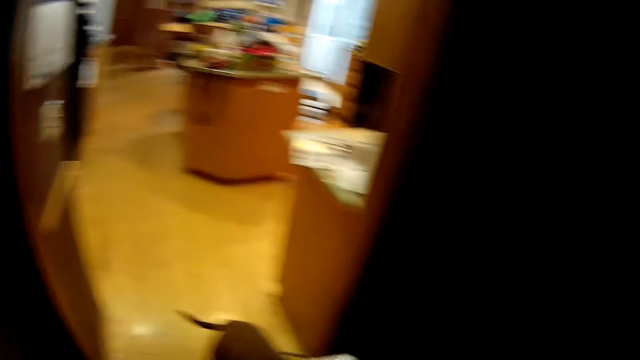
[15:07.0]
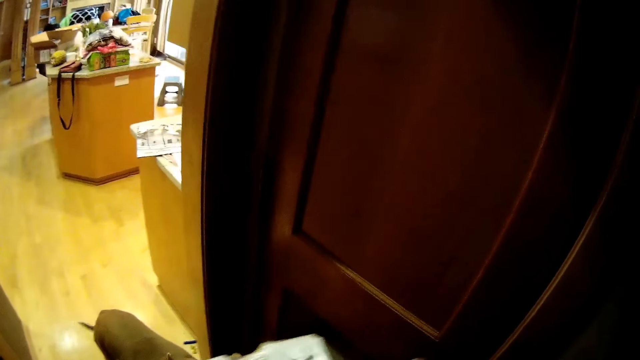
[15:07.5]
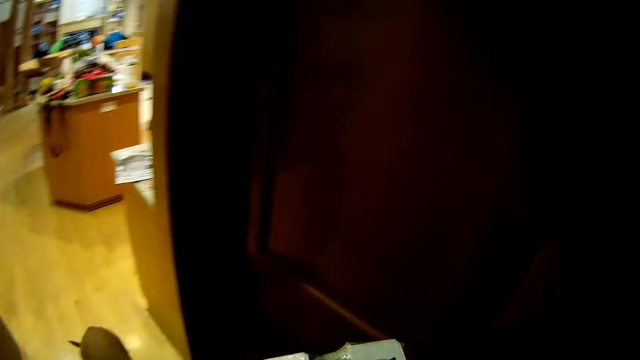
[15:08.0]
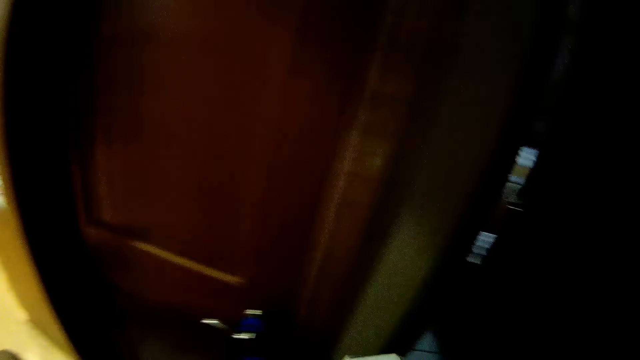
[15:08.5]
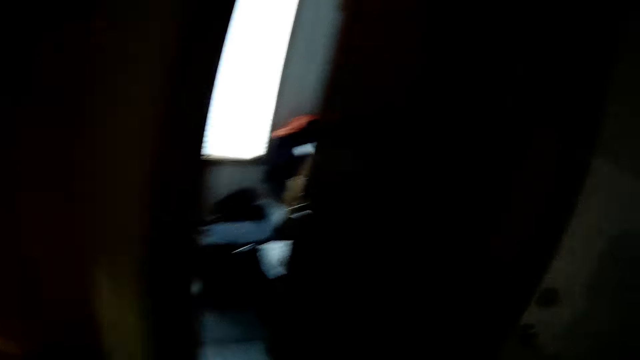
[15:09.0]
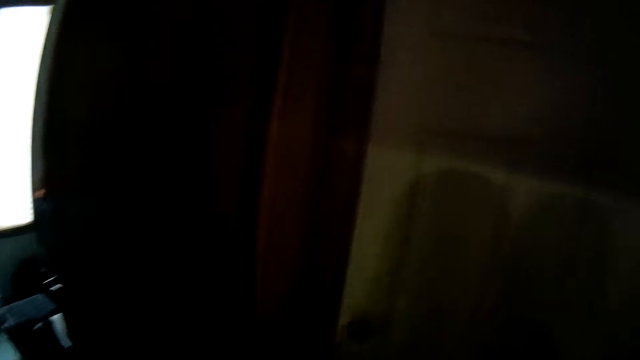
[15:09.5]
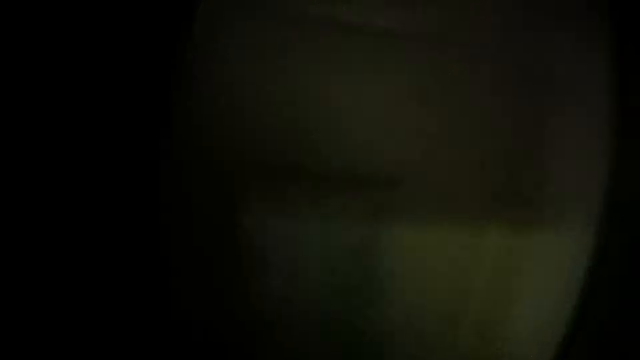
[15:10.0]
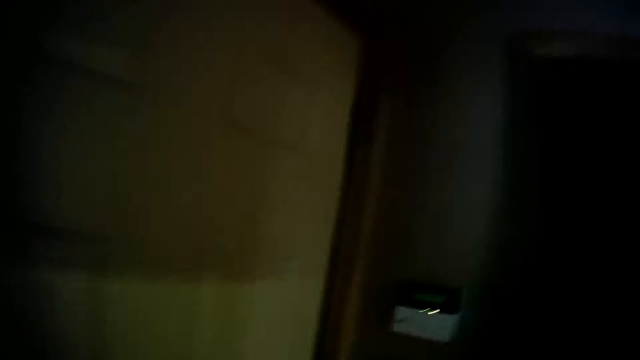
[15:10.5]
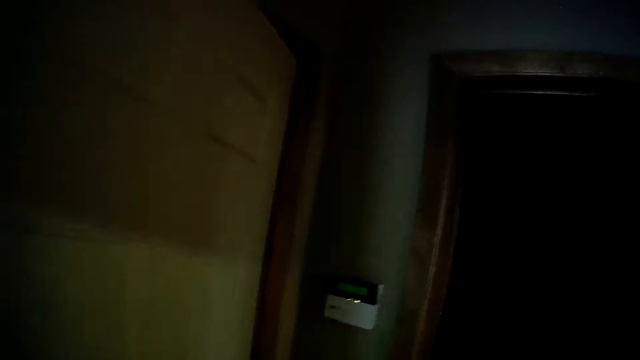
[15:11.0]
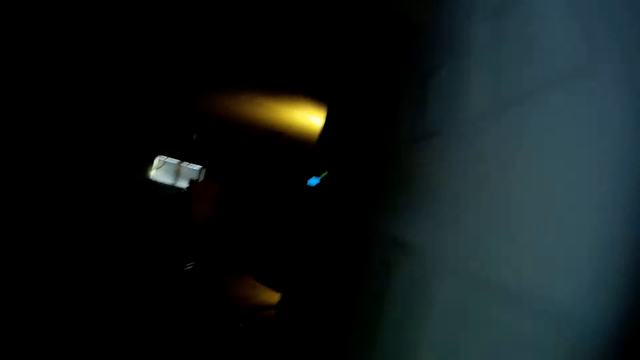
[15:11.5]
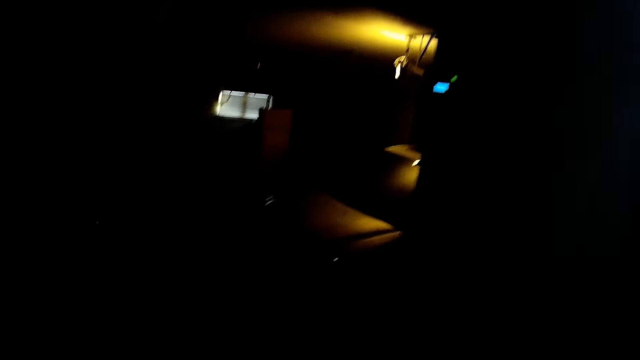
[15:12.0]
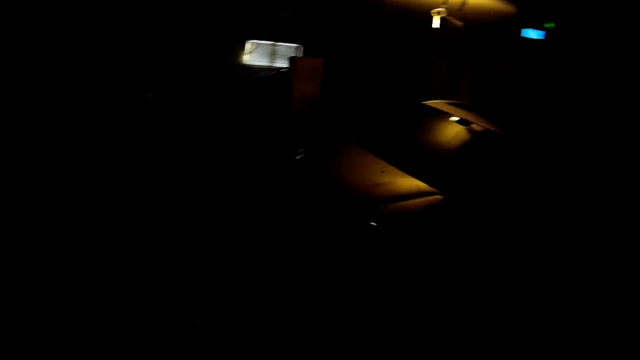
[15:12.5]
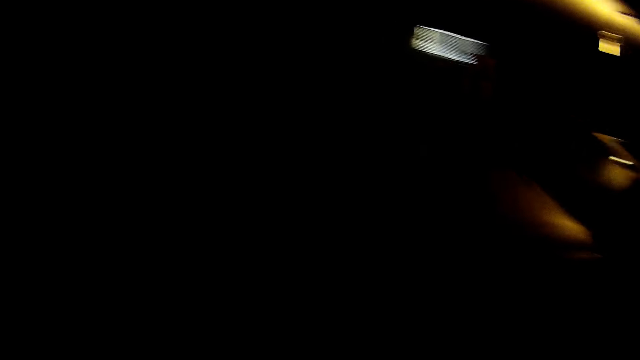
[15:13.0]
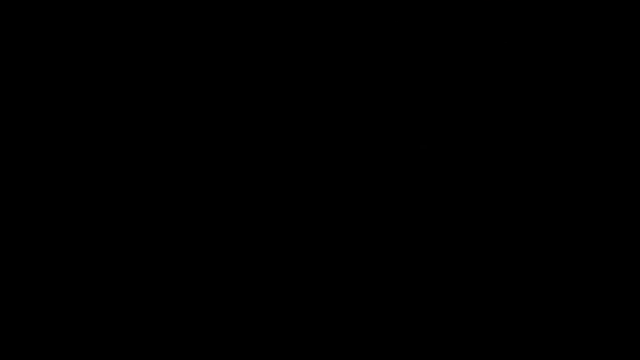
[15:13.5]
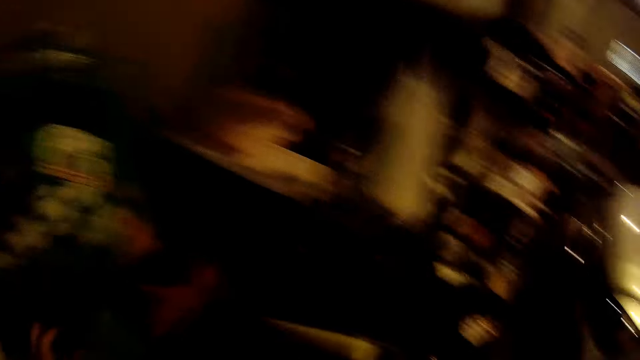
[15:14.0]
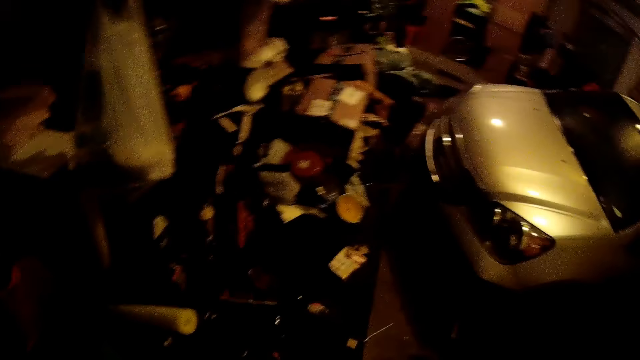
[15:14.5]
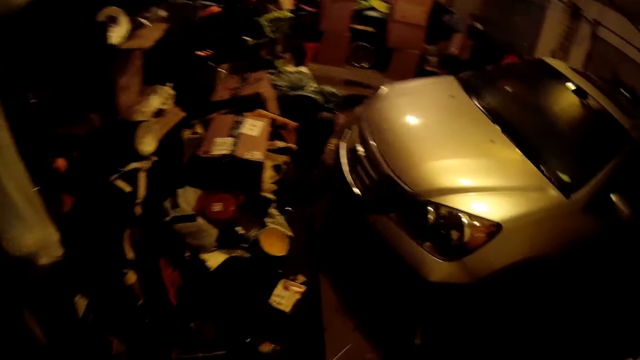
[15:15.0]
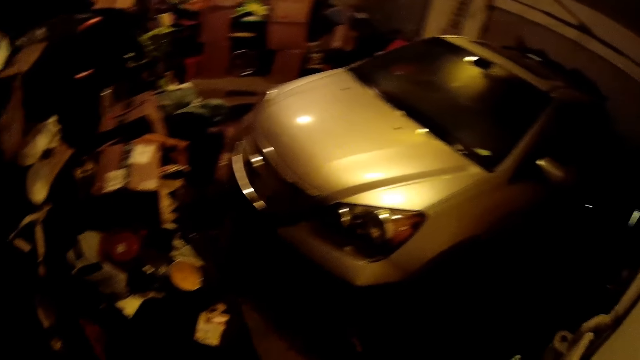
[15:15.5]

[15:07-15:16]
The camera wearer opens the door.

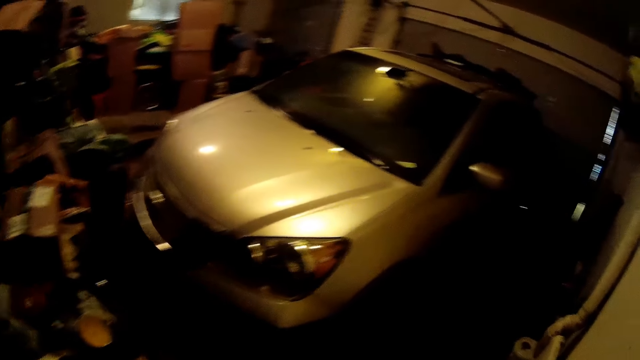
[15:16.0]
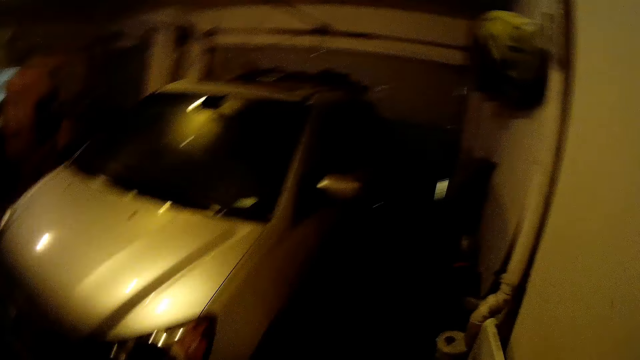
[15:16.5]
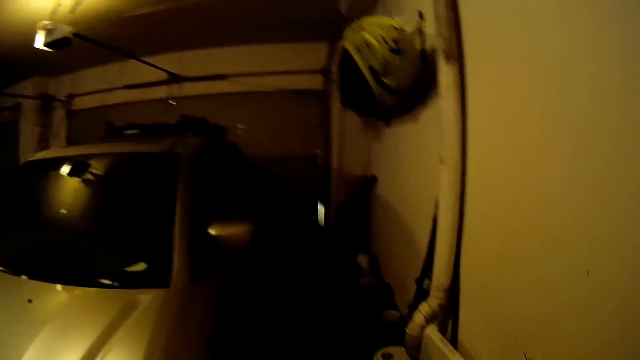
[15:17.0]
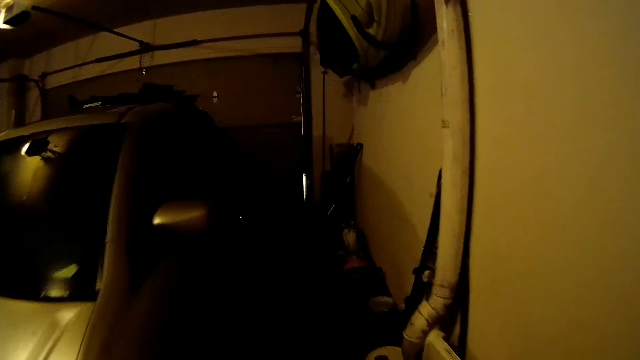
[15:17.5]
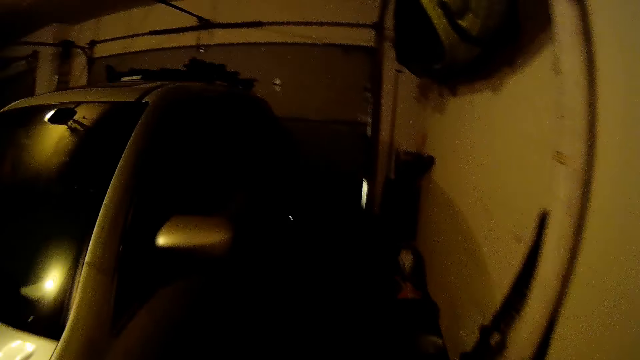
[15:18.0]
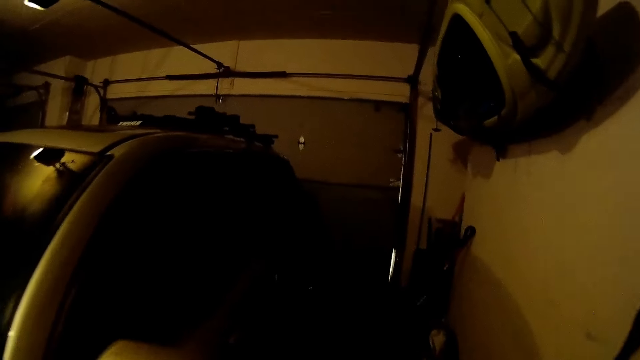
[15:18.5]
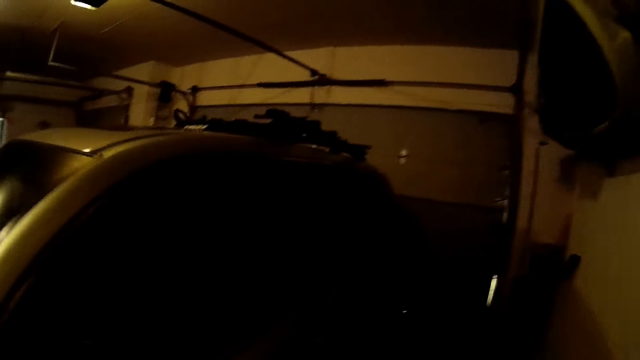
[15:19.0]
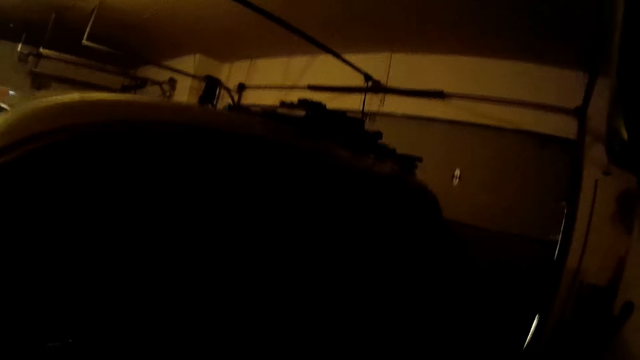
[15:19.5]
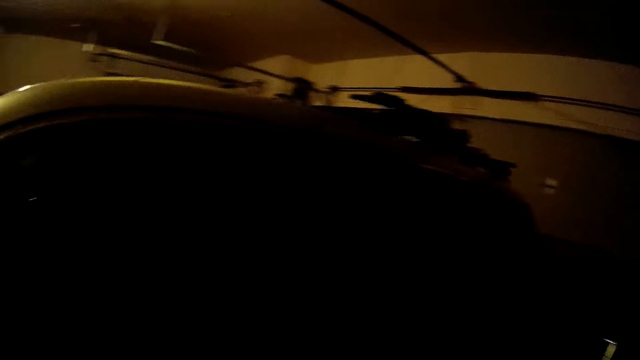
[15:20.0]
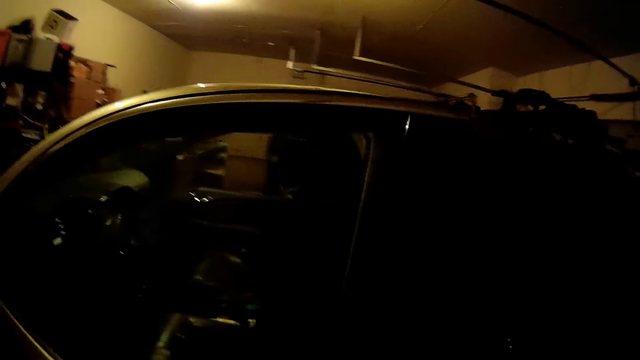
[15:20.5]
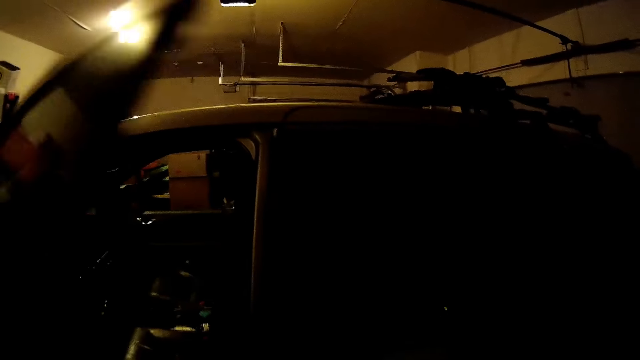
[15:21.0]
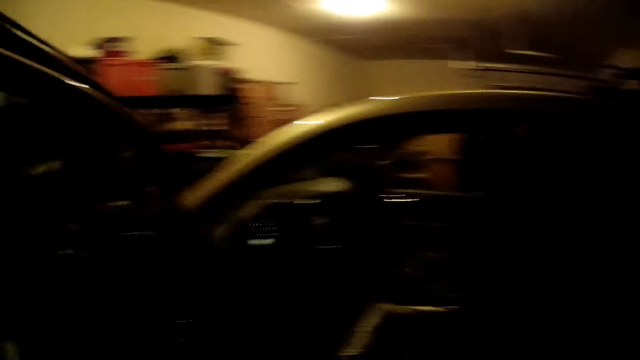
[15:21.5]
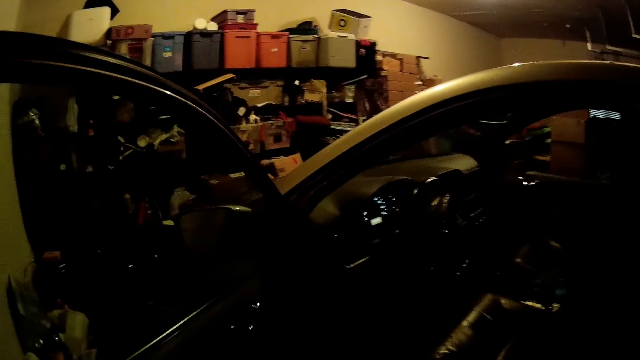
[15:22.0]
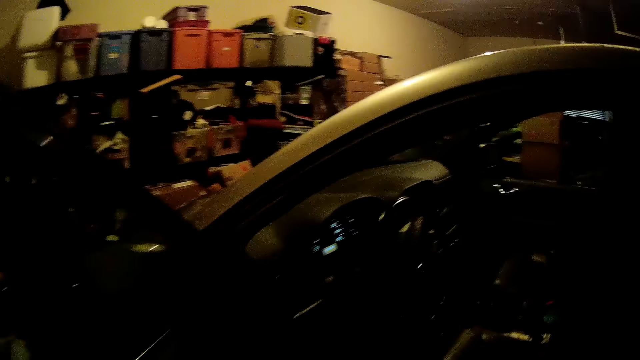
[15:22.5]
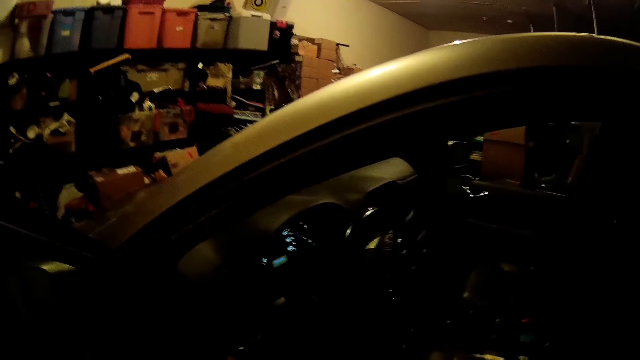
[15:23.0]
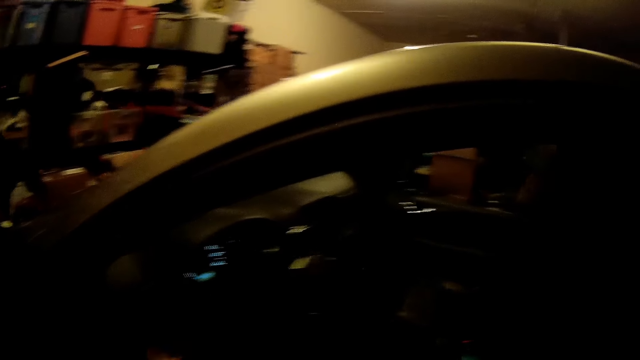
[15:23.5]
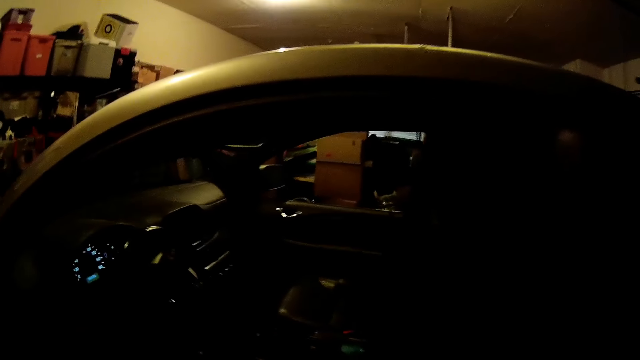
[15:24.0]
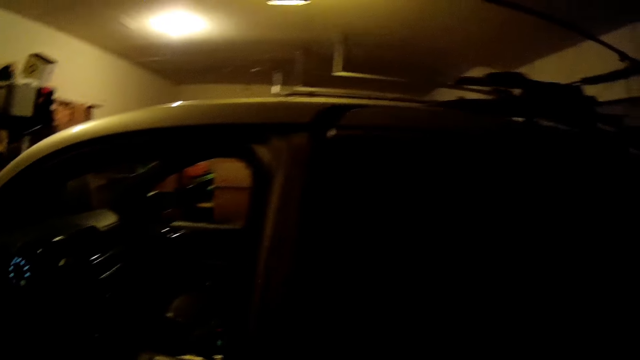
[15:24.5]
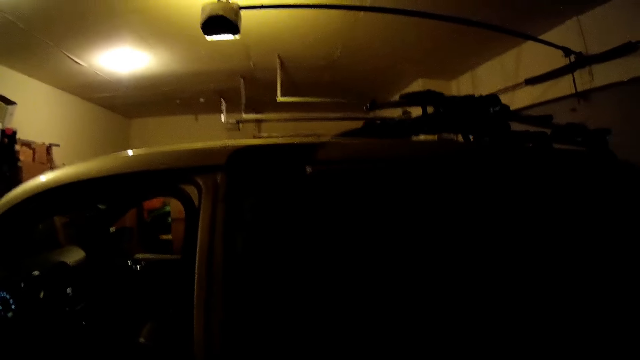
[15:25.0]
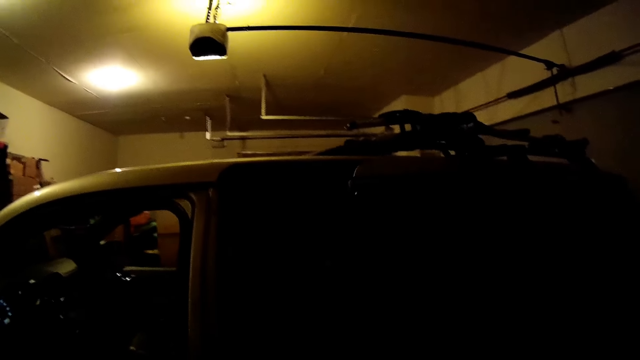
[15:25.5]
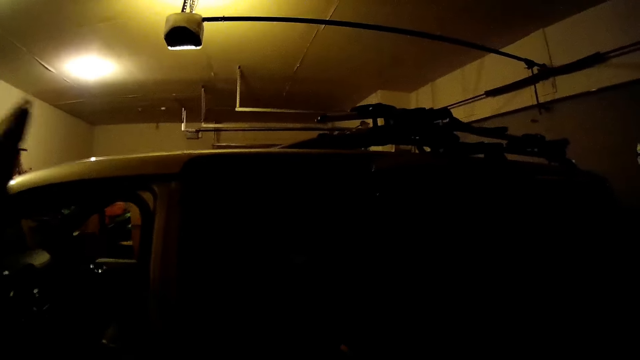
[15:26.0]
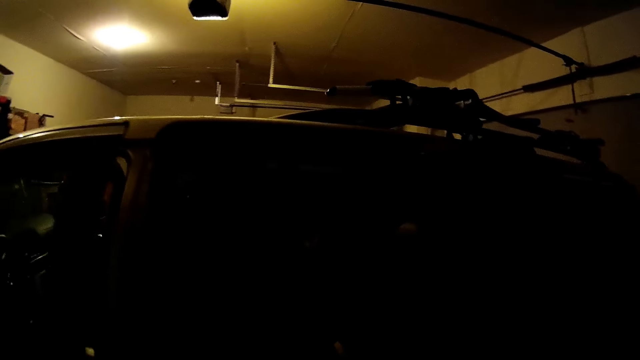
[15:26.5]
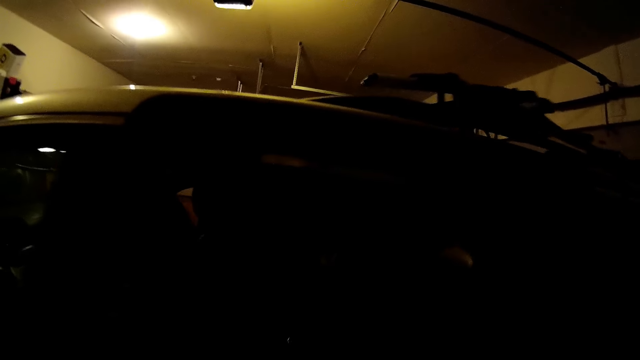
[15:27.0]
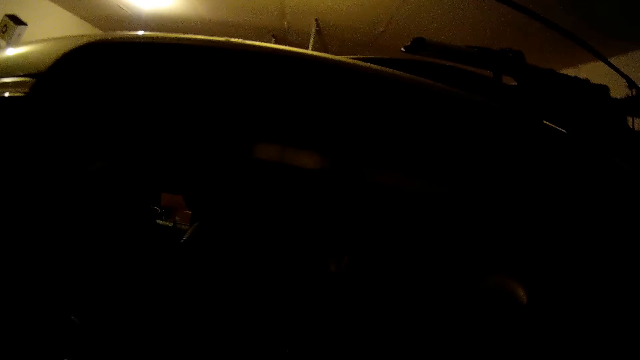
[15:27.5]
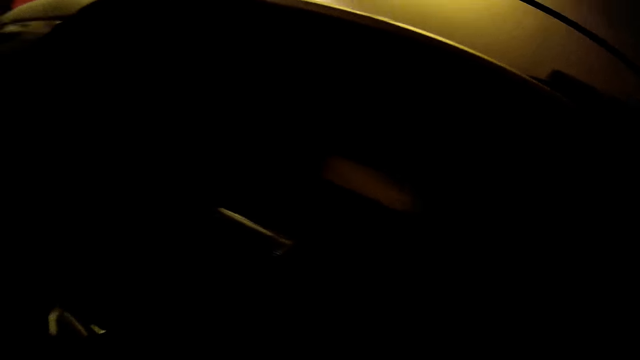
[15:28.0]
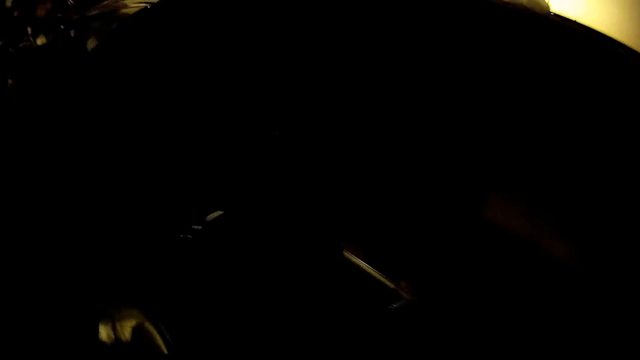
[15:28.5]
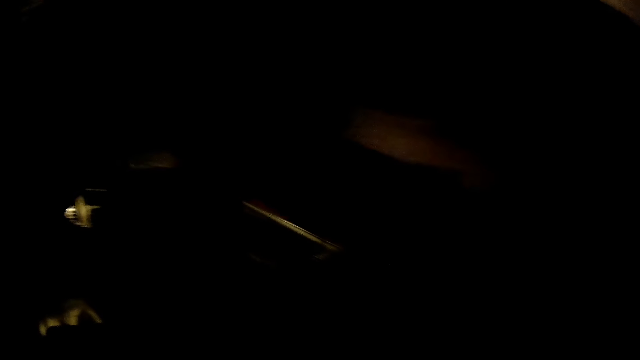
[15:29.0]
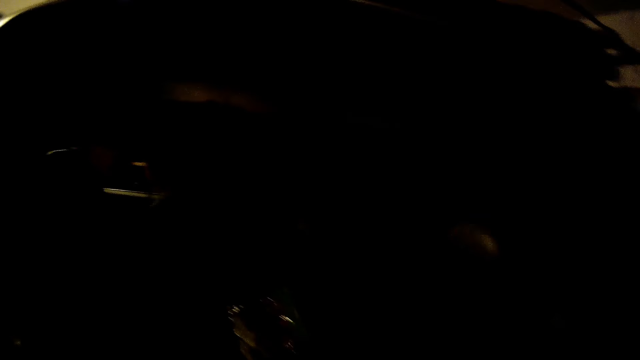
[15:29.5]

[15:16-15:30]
The camera wearer walks in the parking lot. They open the car door. They close the car door.
